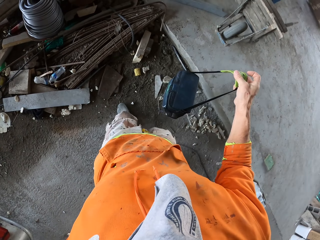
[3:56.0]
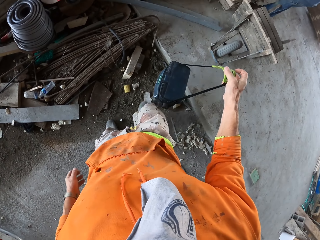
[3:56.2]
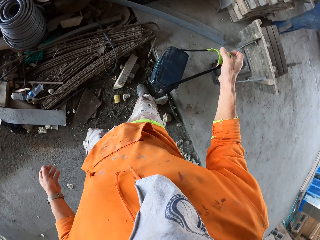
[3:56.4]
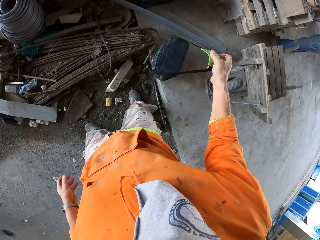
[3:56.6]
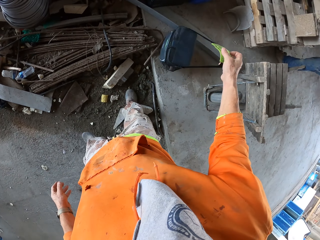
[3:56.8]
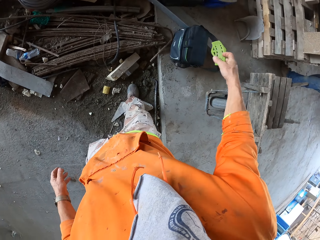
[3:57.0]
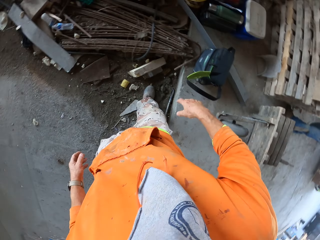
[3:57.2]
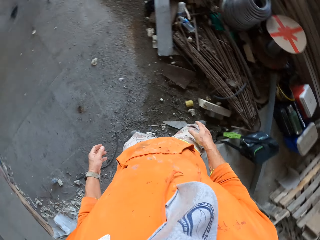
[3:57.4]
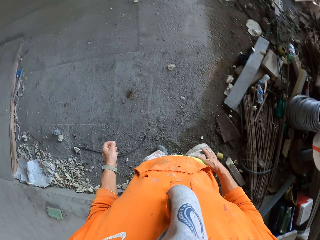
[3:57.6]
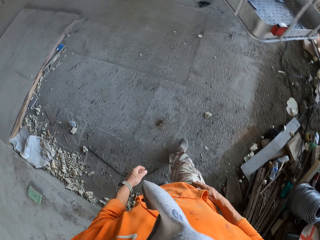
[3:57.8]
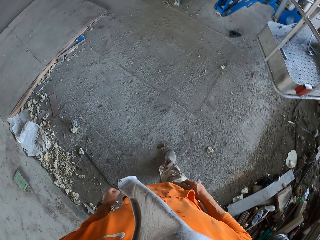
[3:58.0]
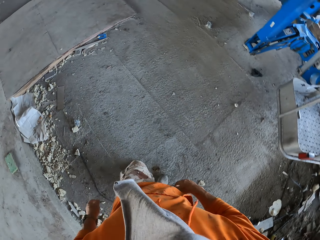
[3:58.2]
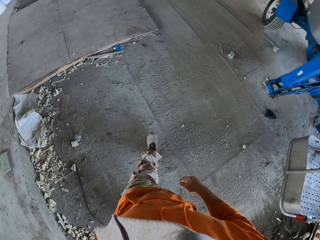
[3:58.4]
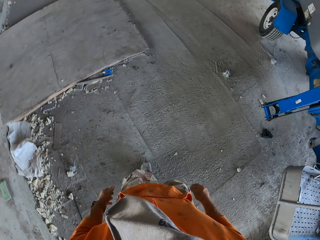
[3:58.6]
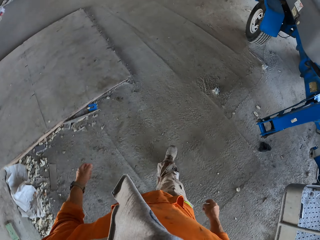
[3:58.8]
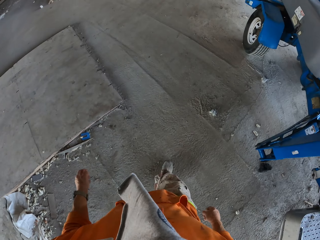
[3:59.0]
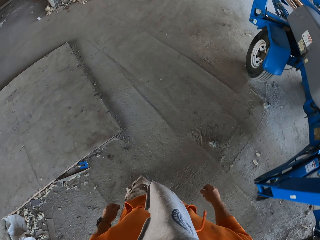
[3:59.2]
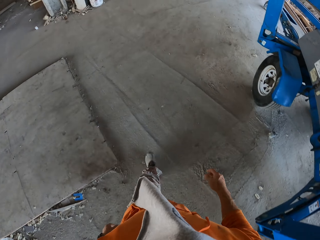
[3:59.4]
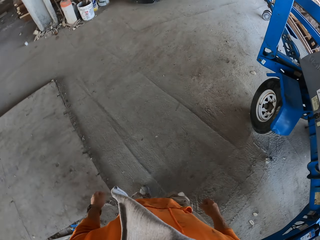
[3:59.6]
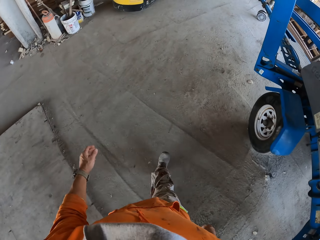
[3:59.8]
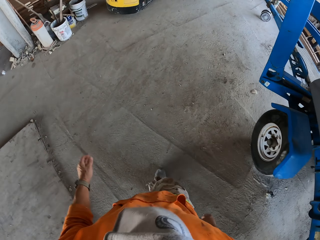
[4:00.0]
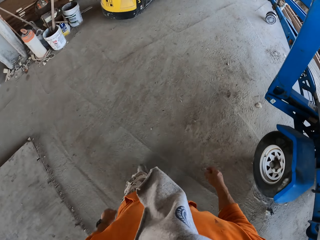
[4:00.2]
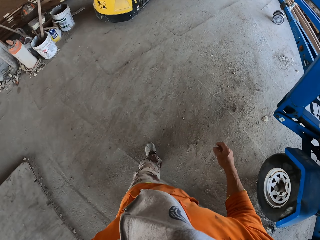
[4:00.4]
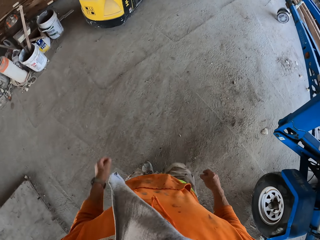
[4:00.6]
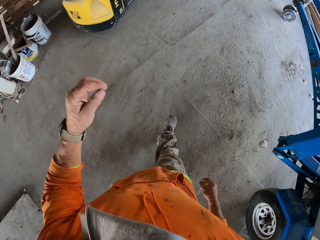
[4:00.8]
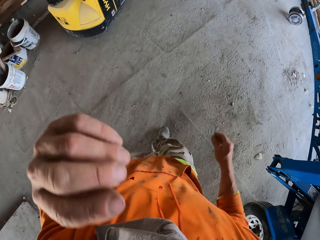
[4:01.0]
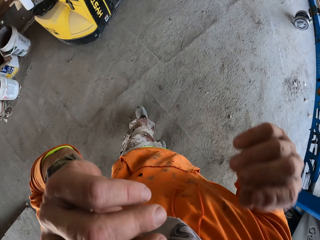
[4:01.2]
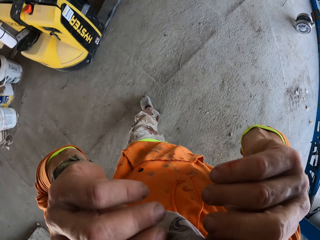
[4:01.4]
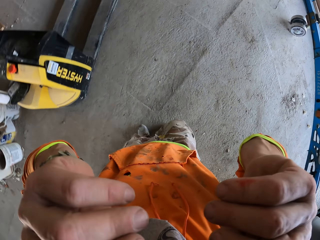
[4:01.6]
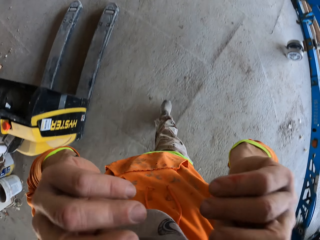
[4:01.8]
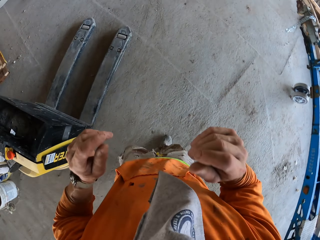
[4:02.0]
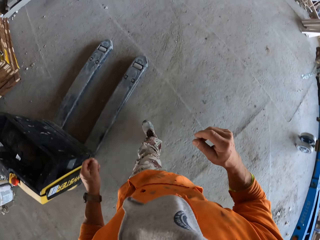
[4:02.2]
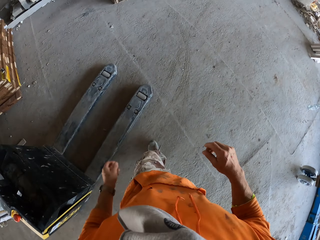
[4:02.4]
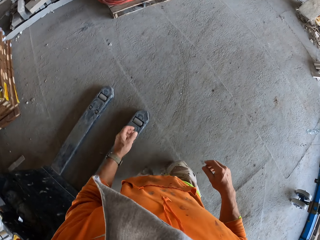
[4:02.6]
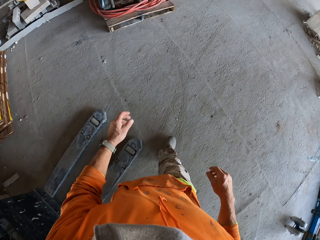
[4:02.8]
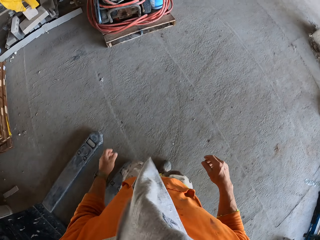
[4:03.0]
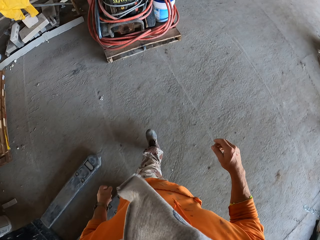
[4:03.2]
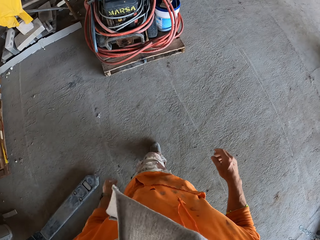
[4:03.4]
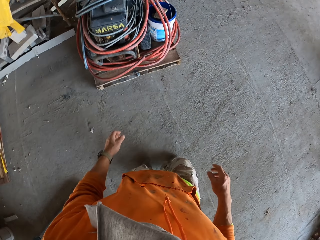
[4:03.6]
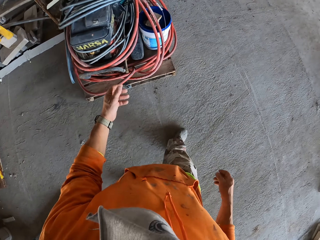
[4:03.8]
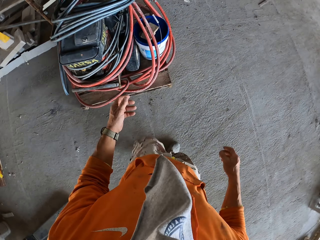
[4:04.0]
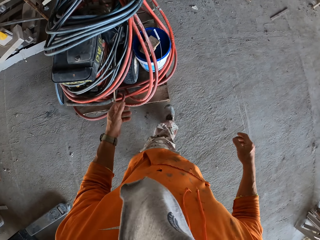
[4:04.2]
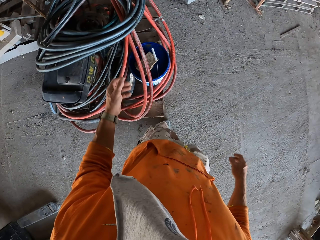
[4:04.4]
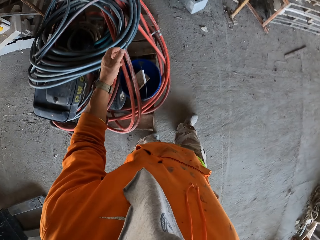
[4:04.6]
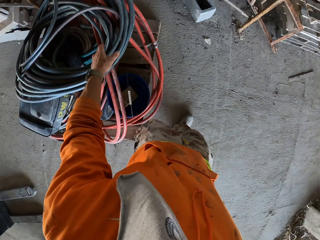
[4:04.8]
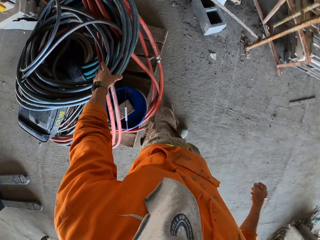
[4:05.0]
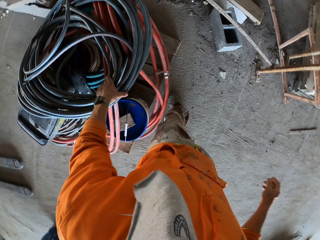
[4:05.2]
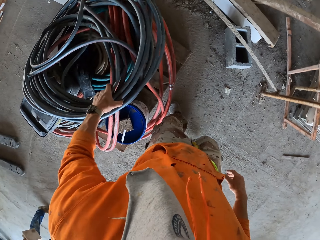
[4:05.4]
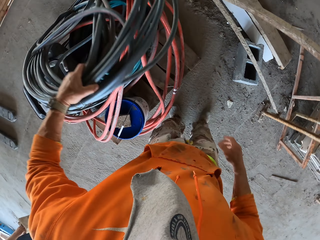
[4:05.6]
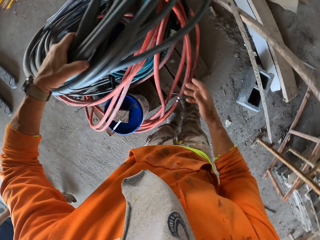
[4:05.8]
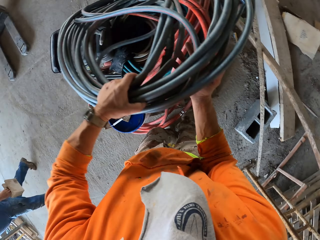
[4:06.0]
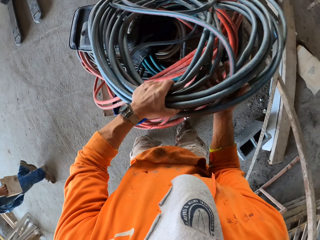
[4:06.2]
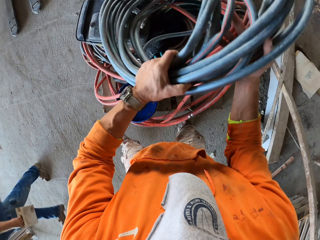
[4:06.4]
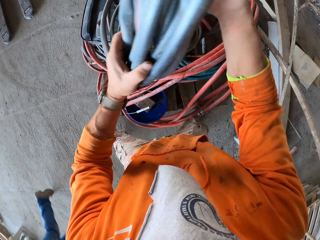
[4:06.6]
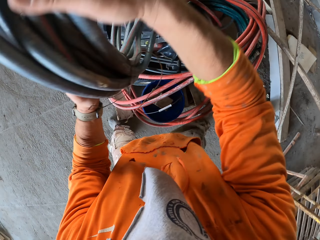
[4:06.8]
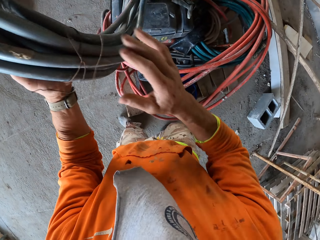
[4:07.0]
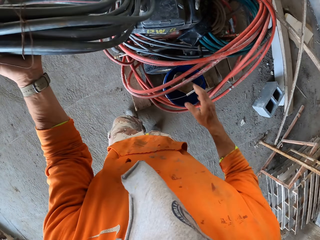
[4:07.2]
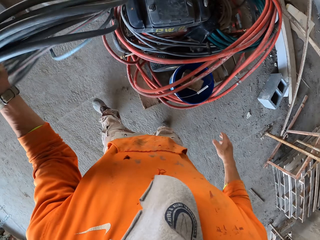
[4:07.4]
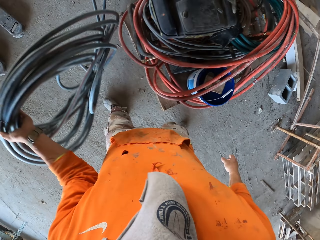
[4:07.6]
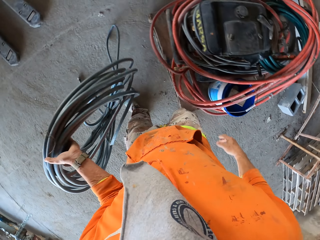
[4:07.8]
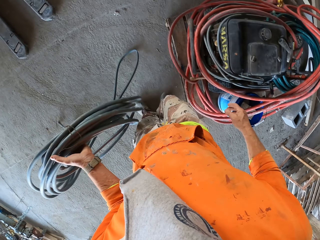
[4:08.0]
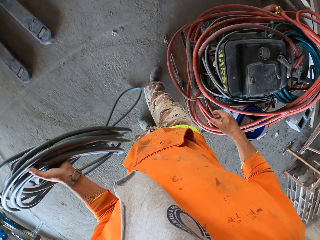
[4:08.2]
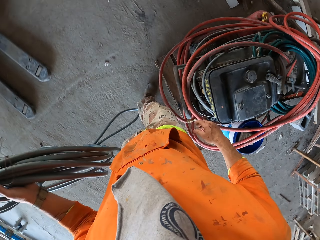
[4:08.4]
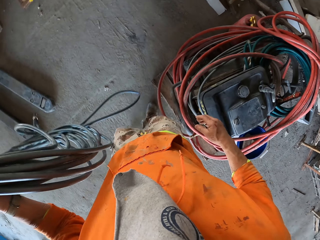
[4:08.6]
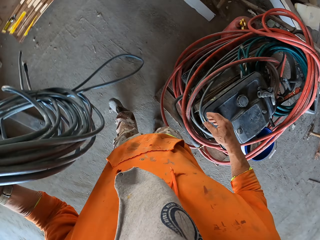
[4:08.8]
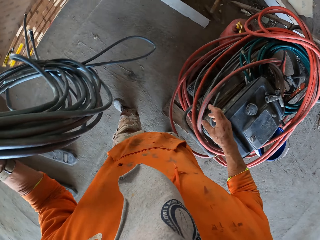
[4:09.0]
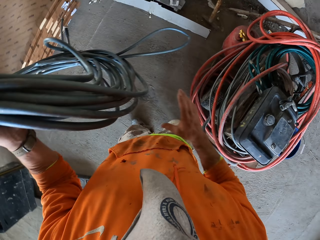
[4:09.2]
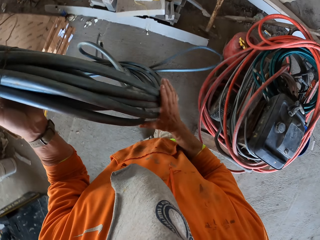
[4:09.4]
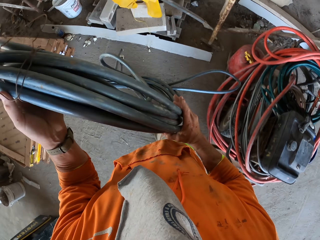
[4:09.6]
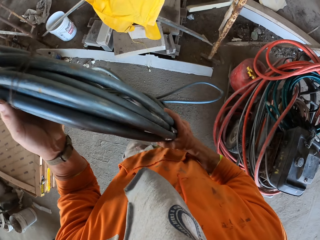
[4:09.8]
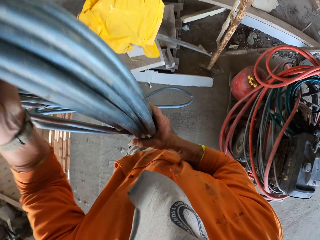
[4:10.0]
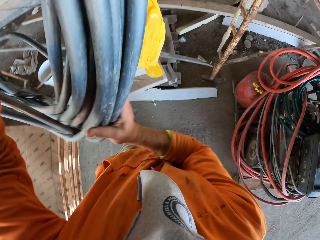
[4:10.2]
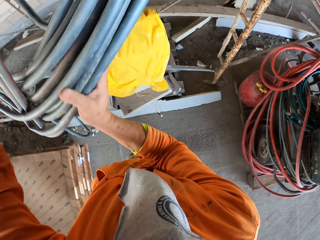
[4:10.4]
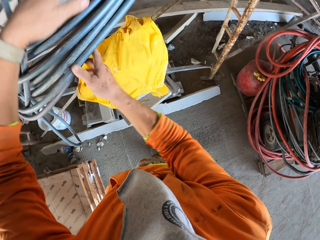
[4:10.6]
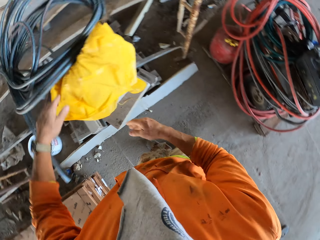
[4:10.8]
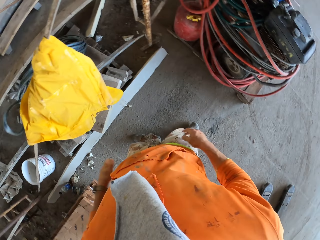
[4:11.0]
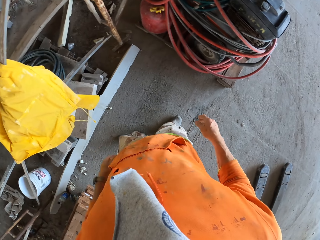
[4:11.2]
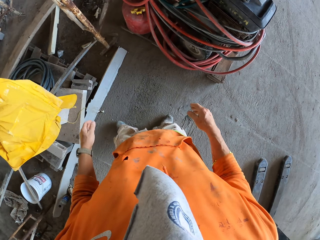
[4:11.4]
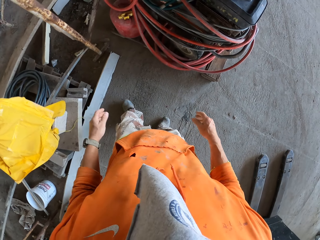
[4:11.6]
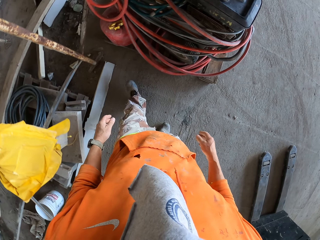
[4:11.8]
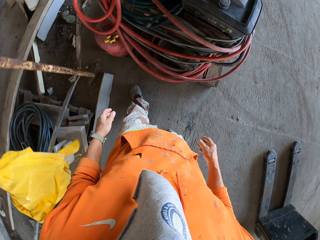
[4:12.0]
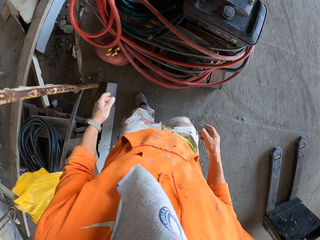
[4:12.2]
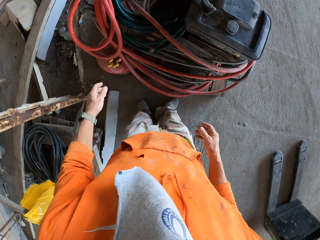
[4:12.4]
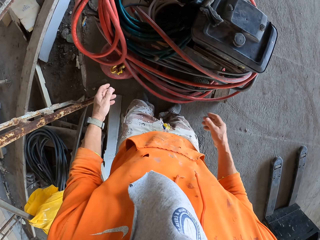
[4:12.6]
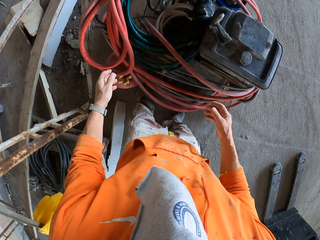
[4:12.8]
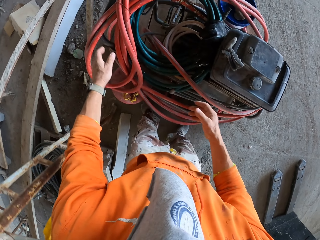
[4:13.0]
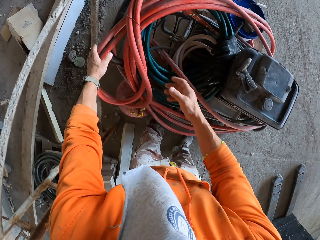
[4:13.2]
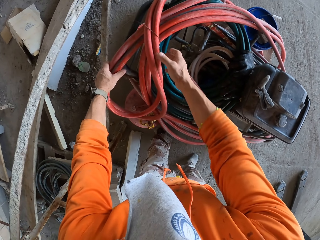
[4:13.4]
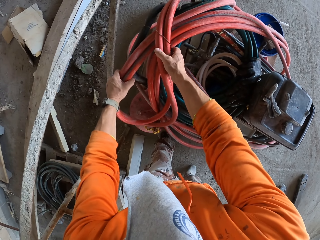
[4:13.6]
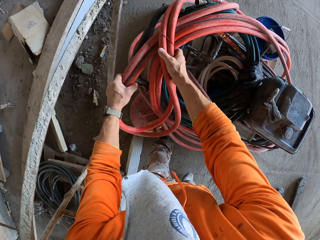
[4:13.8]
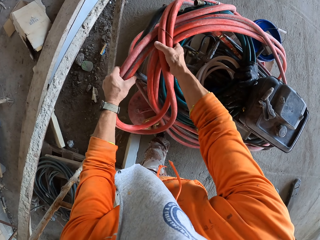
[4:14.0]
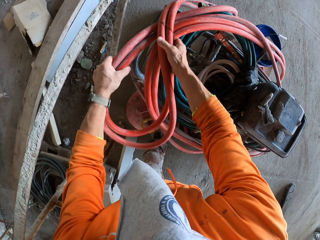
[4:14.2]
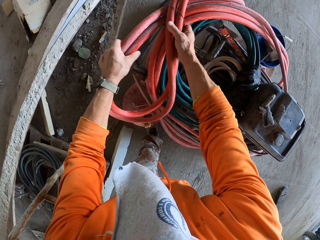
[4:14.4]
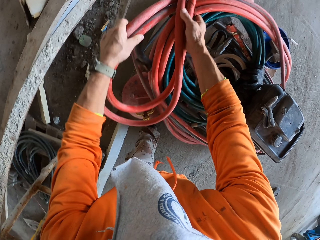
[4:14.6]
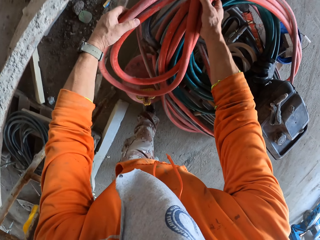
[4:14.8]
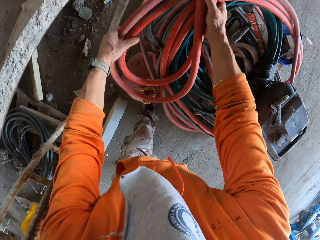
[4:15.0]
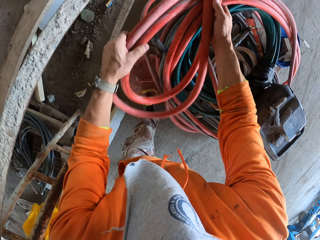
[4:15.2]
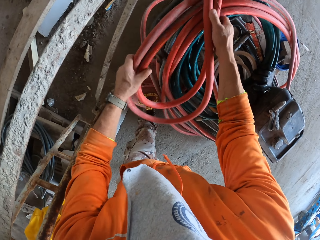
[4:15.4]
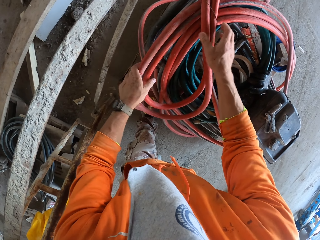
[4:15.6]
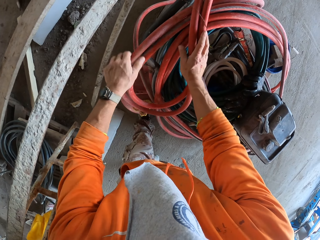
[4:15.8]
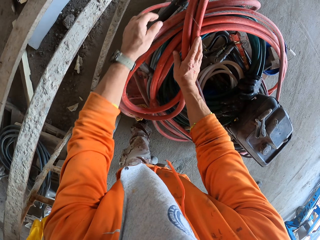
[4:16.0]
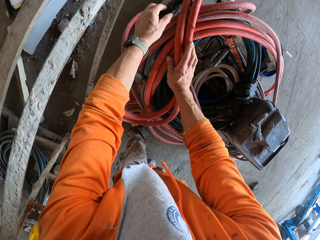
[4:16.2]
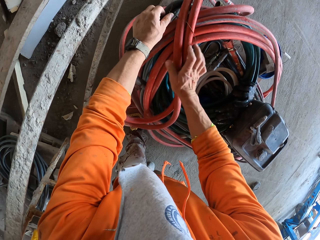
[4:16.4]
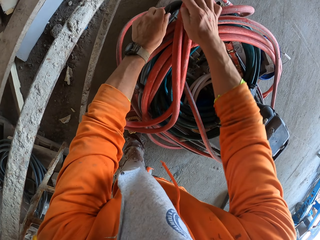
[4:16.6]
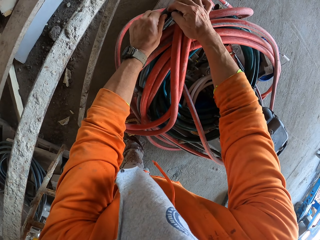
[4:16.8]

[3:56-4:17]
The camera wearer puts the bag on the floor. They walk around. They adjust the mask. They touch the face mask cloth. They walk around. They pick up a pex pipe. A person passes around. The camera wearer carries the pipe. They throw the pipe down on another side. They pick up a pex pipe. They touch another pipe.
